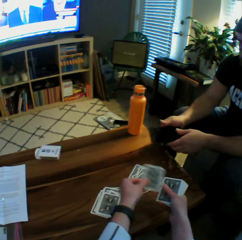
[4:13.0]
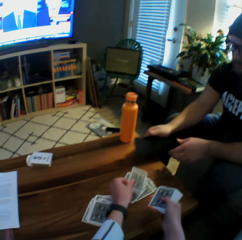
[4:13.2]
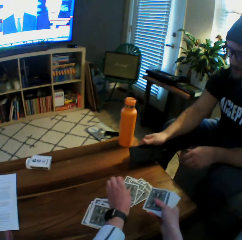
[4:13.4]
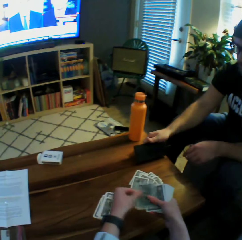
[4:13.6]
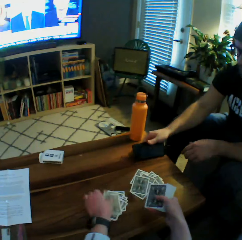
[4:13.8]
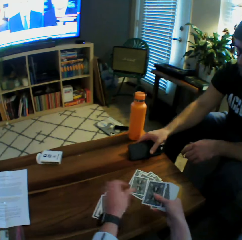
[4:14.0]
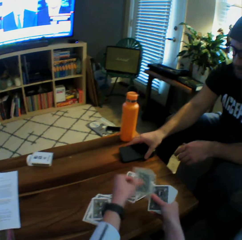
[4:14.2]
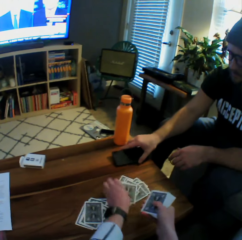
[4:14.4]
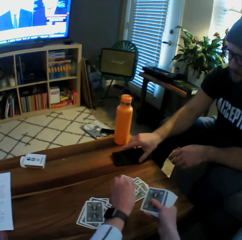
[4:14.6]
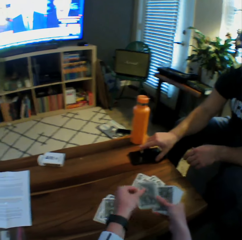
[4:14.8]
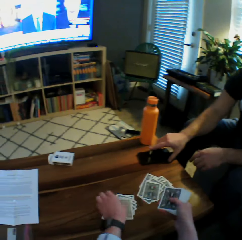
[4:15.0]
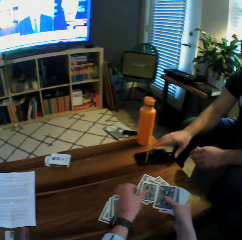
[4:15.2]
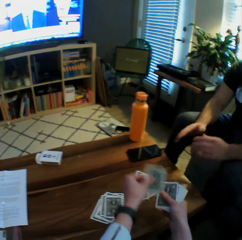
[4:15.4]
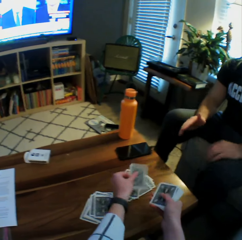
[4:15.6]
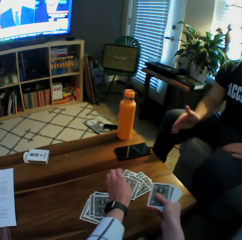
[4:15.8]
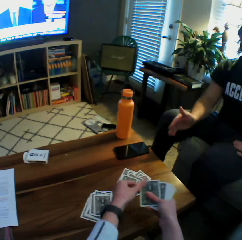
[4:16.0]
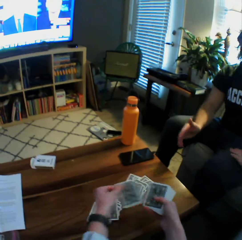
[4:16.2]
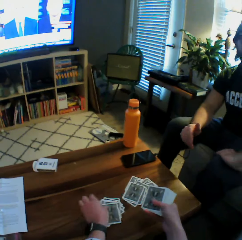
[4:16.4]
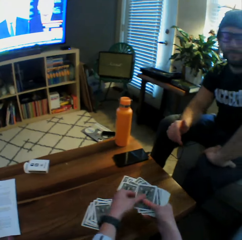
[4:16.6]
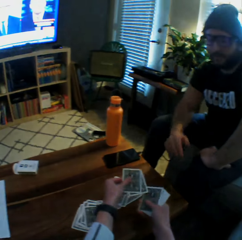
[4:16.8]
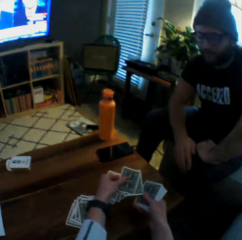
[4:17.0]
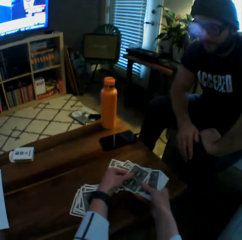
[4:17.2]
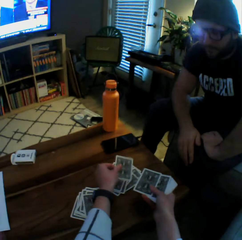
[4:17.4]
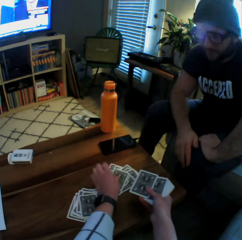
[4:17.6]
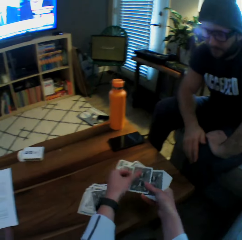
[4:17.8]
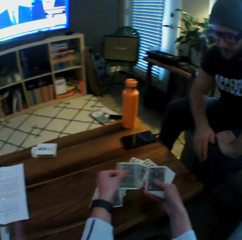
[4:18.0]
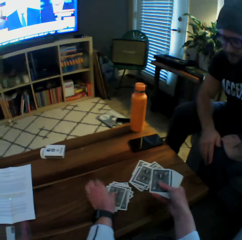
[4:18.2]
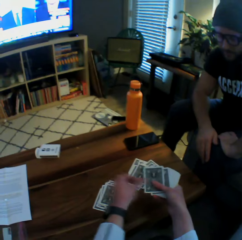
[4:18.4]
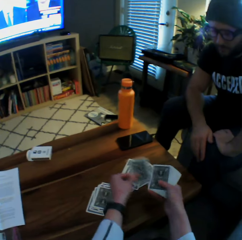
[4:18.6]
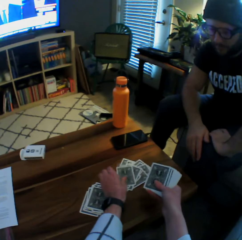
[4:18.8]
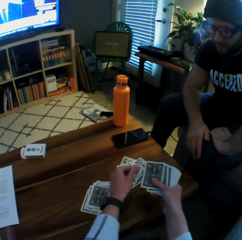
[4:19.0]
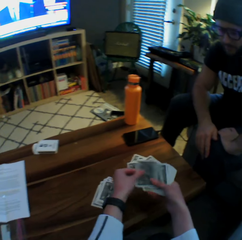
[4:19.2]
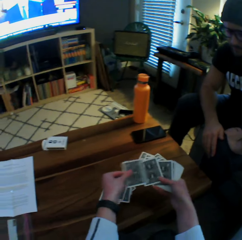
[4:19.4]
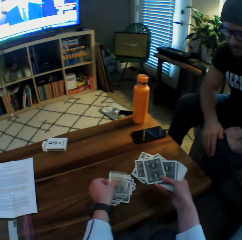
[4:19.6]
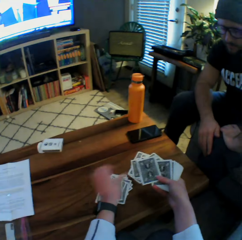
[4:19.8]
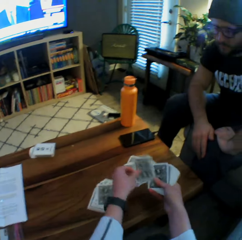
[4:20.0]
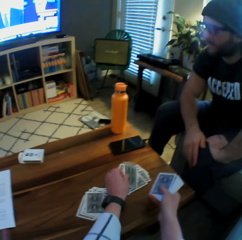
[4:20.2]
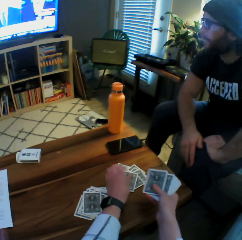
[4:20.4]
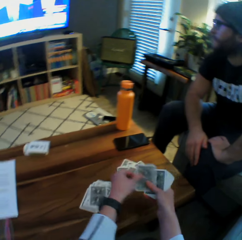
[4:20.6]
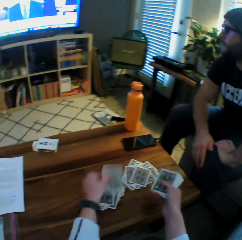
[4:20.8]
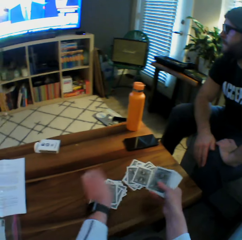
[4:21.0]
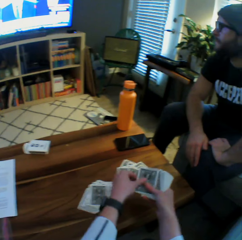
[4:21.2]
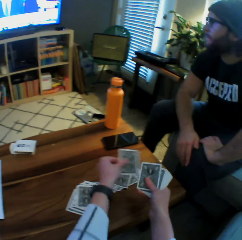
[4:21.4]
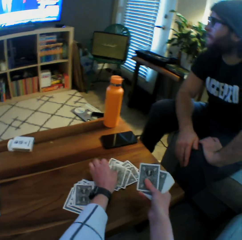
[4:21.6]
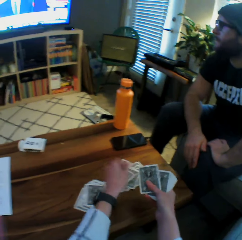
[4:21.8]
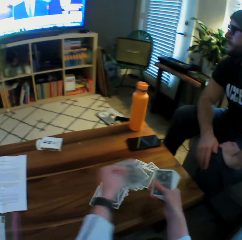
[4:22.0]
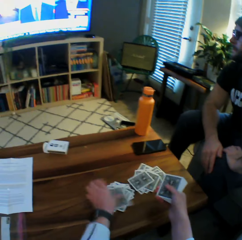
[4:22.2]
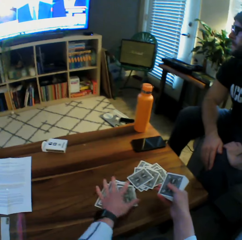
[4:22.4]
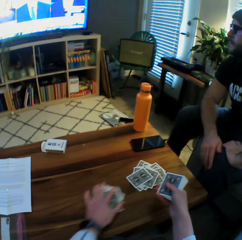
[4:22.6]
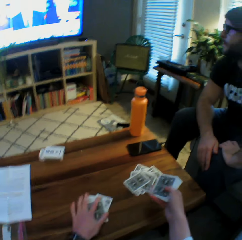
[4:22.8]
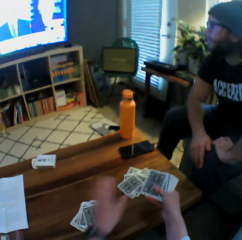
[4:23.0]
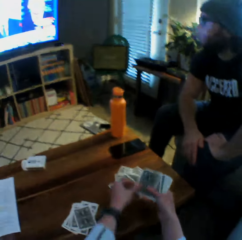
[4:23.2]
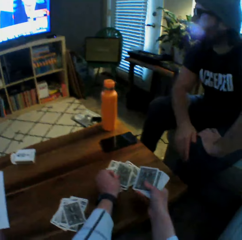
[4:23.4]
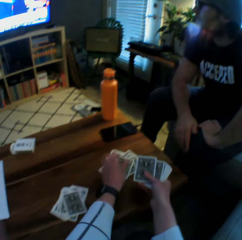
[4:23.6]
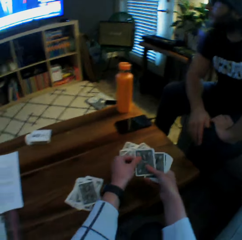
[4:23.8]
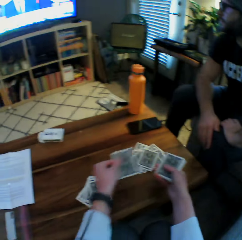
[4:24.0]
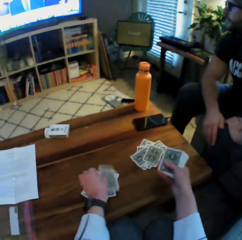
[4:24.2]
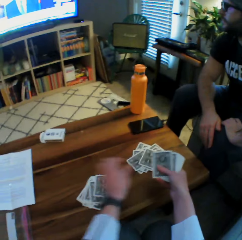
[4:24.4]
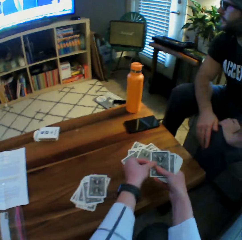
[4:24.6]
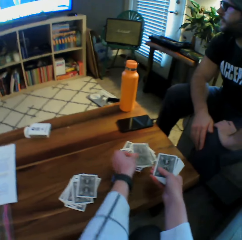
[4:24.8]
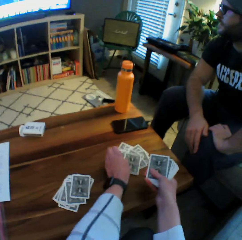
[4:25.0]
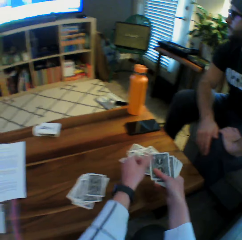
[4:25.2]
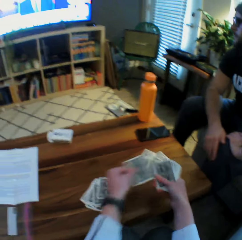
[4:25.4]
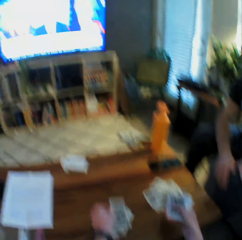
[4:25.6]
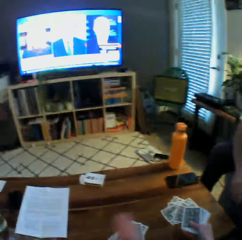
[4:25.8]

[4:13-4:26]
A person puts the phone on the table.

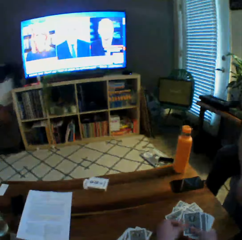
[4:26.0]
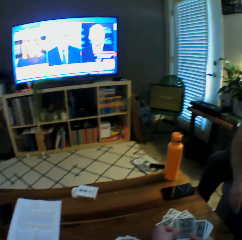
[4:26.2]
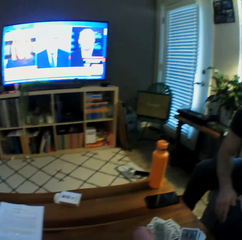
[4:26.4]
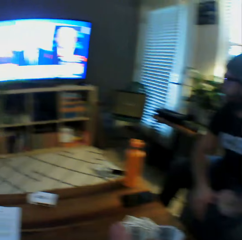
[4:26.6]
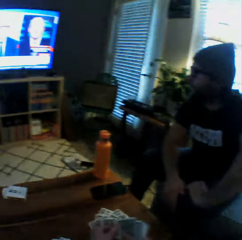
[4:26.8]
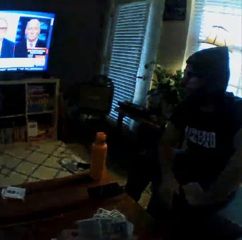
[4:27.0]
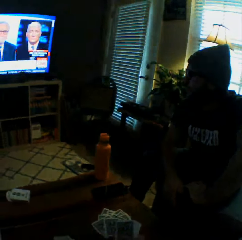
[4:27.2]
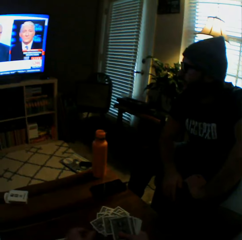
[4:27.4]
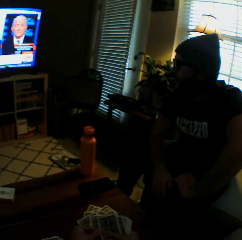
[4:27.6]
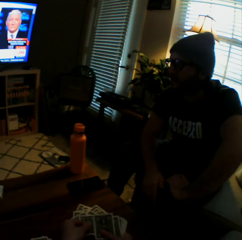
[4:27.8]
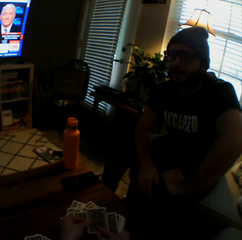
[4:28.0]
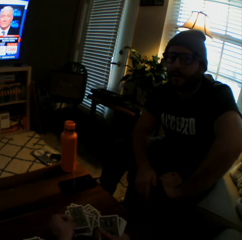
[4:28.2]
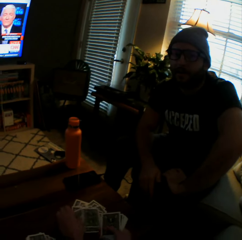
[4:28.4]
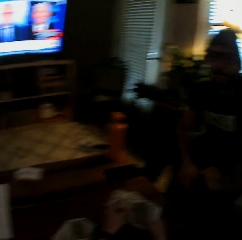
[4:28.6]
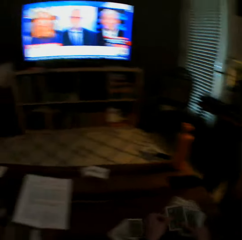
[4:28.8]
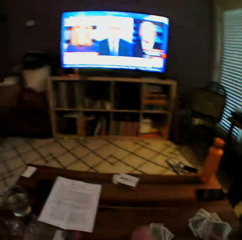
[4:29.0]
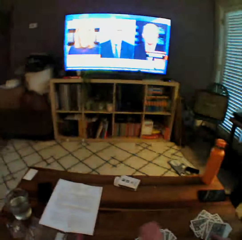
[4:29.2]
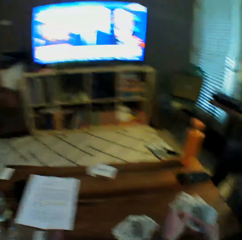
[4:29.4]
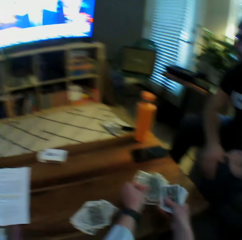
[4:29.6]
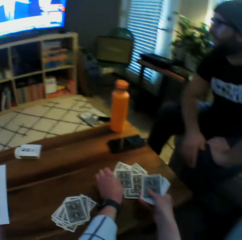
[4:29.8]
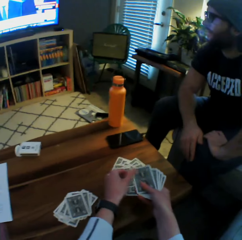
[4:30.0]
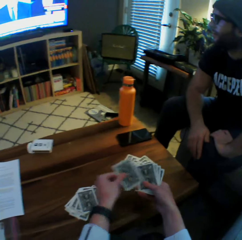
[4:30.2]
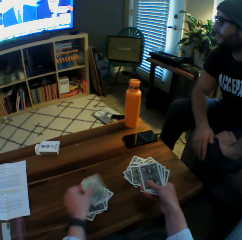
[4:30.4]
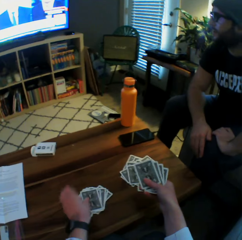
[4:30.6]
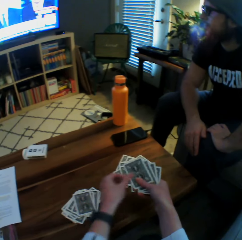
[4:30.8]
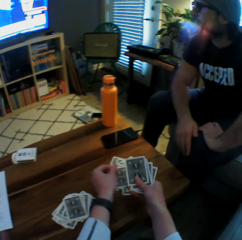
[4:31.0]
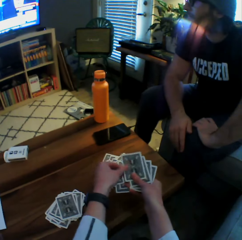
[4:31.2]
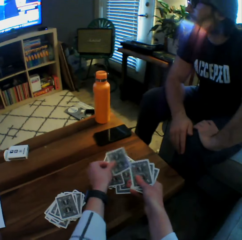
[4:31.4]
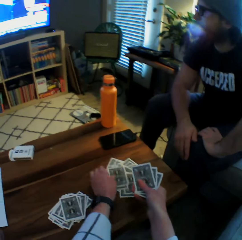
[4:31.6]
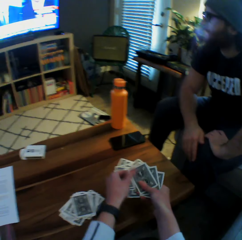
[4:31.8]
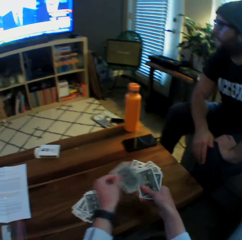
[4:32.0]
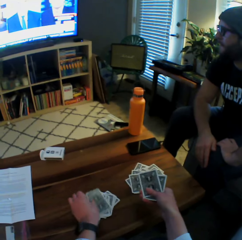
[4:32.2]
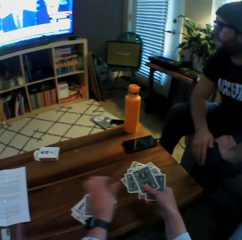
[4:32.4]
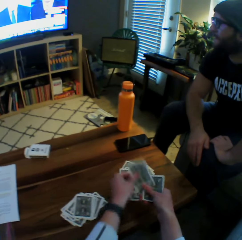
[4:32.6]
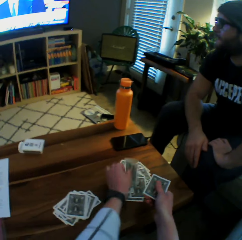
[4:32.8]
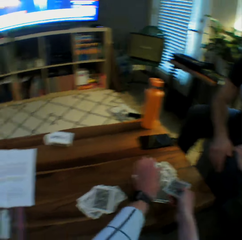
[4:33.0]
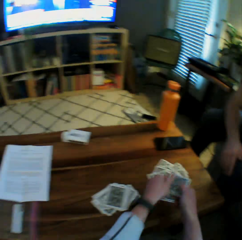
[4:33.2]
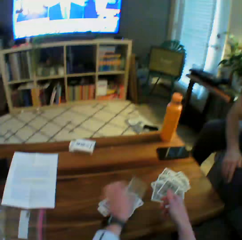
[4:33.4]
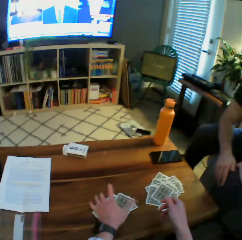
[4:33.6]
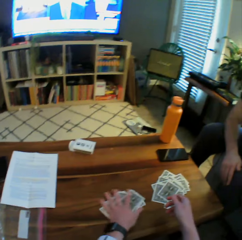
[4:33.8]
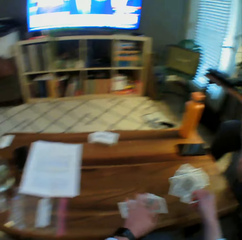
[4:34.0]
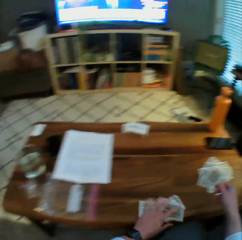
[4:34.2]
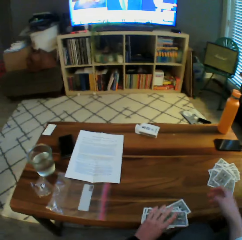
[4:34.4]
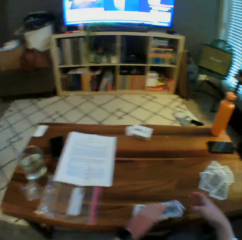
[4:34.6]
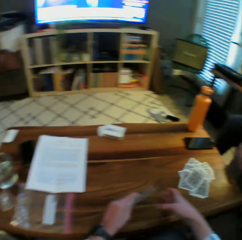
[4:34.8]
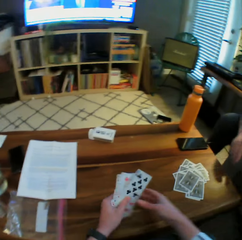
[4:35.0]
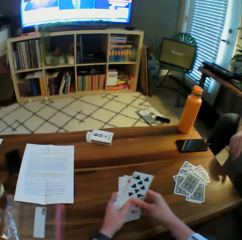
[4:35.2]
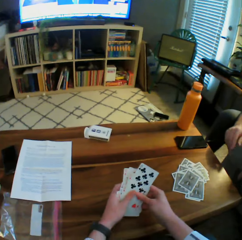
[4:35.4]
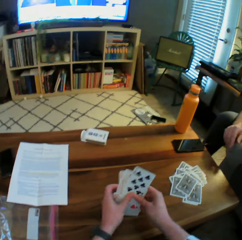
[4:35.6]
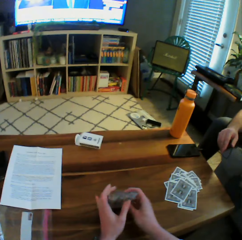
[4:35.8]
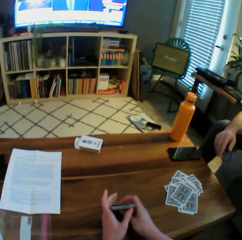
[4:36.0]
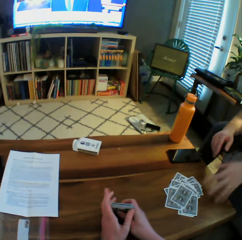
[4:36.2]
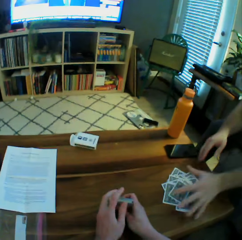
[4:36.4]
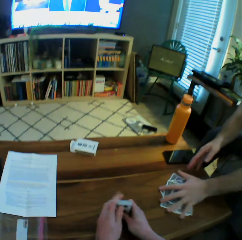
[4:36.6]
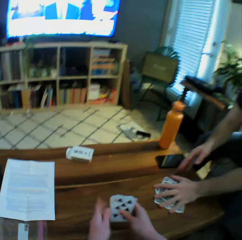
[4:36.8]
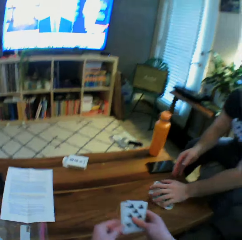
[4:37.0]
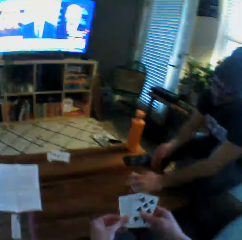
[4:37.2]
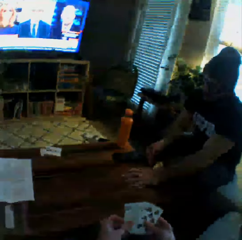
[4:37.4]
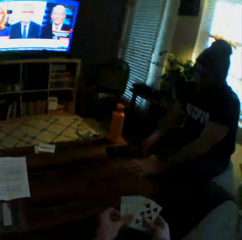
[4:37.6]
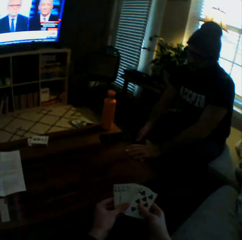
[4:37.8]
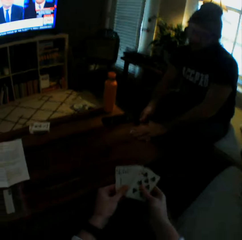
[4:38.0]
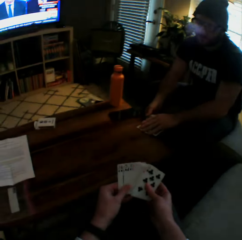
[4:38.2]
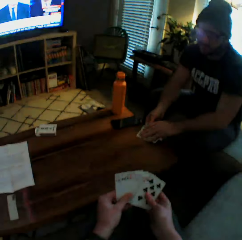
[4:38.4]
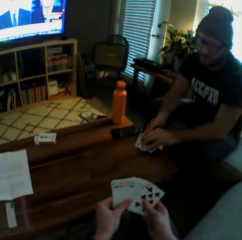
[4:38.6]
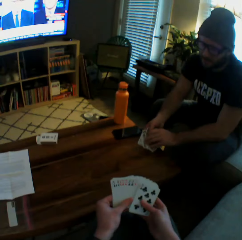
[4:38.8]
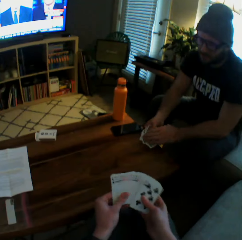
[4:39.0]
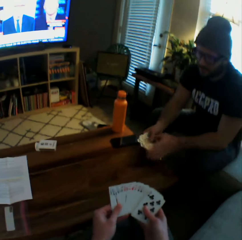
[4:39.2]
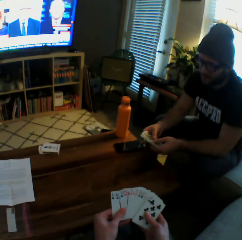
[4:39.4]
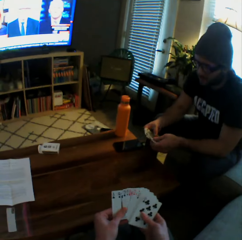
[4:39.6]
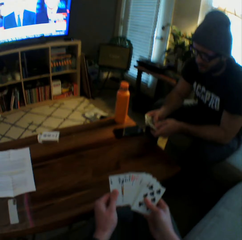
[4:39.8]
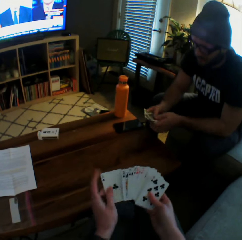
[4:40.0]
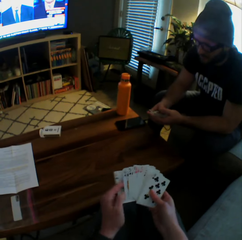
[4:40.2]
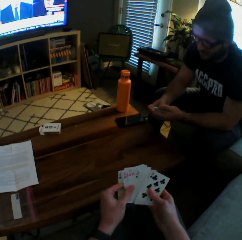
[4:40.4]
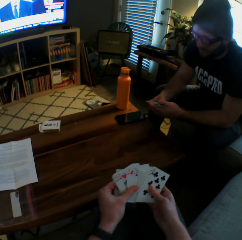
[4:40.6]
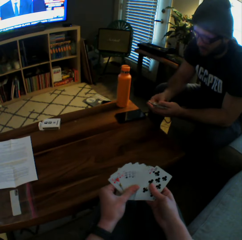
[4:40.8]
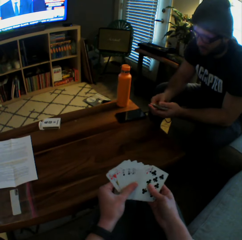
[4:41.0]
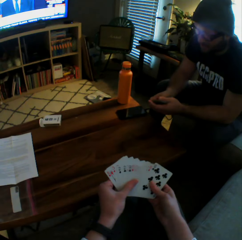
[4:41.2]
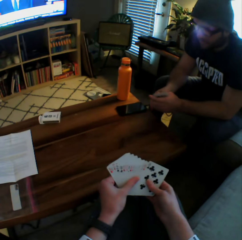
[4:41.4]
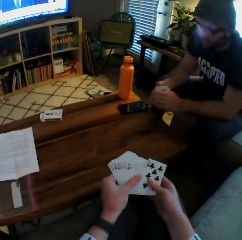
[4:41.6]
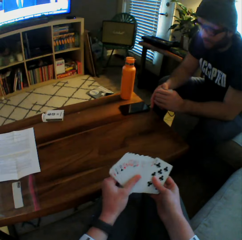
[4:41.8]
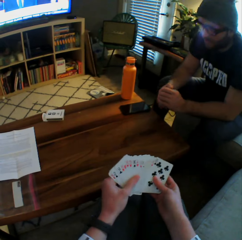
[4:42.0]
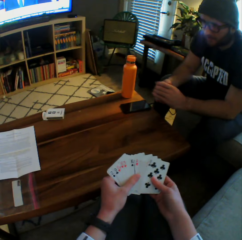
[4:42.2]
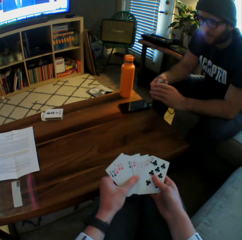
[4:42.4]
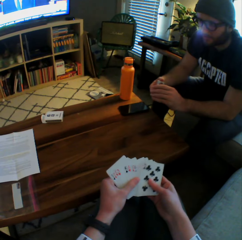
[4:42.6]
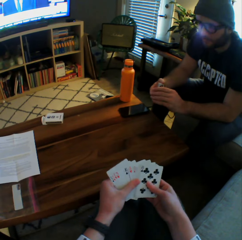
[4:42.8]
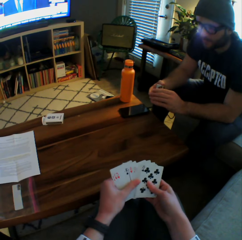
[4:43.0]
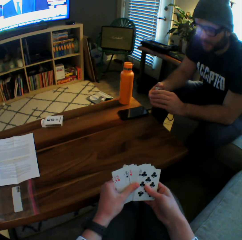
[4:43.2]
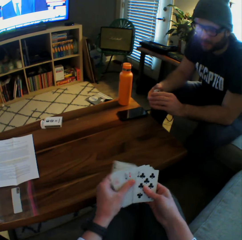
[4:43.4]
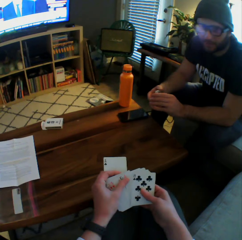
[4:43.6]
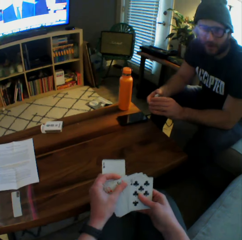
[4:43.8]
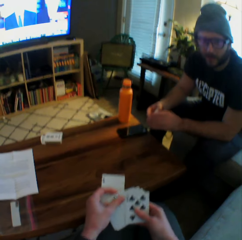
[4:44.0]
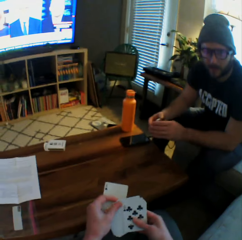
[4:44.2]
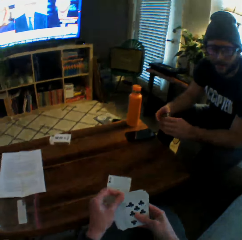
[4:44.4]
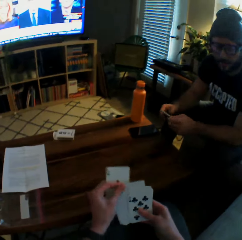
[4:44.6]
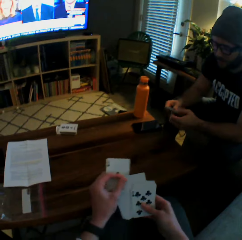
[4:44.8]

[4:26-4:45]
The camera wearer interacts with a man. They pick up their cards from the table with both hands. The man picks up his cards from the table with both hands. The camera wearer arranges their cards with both hands.
